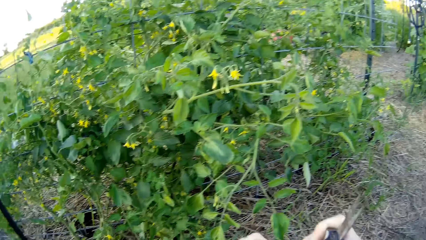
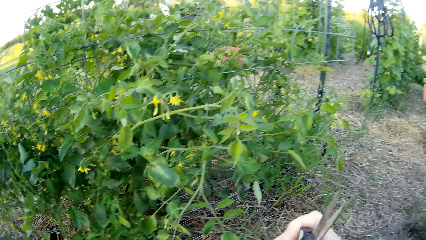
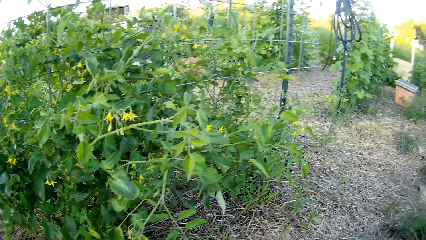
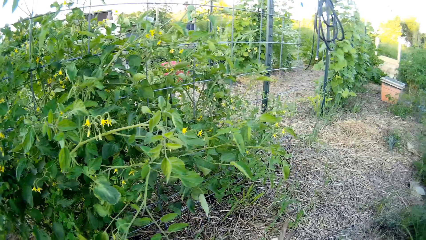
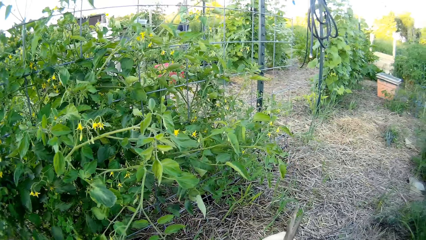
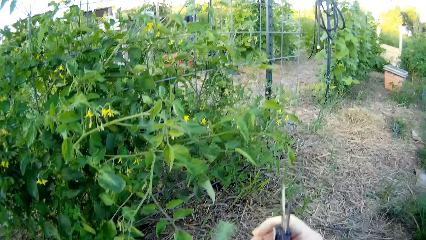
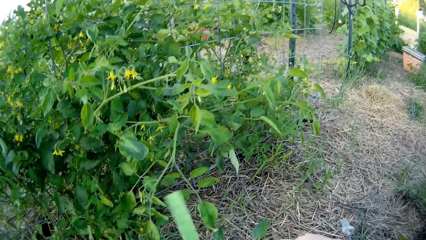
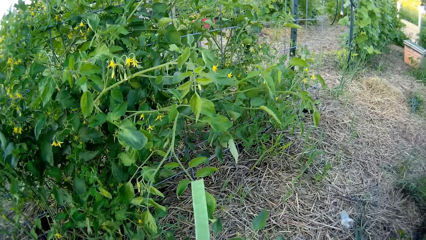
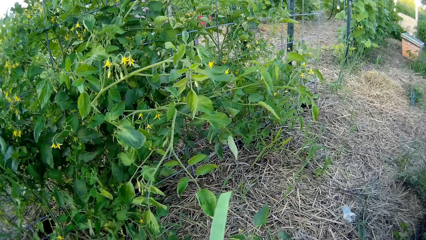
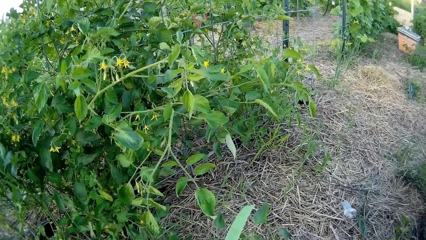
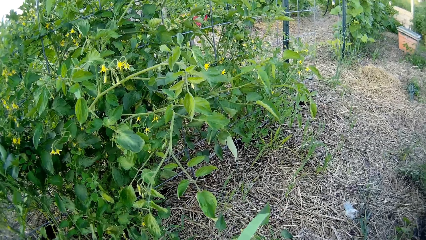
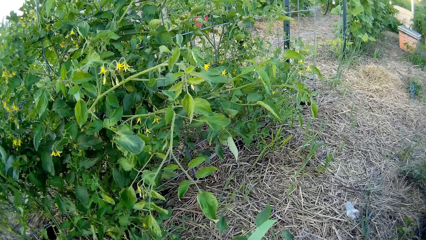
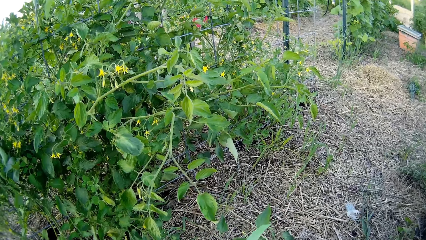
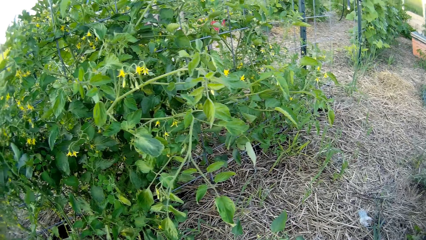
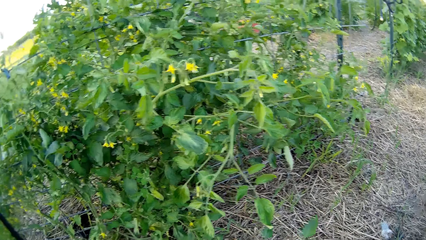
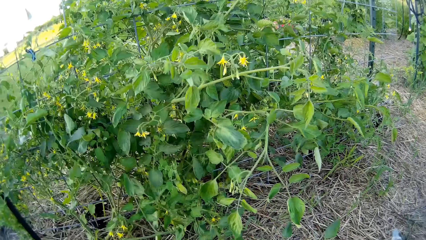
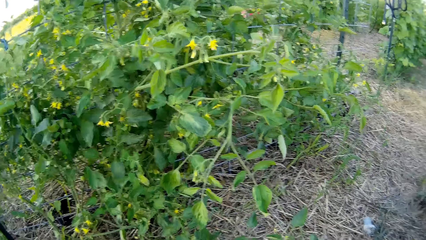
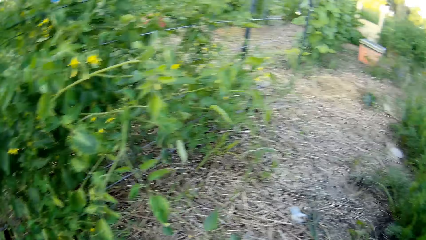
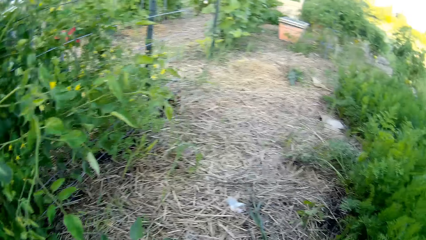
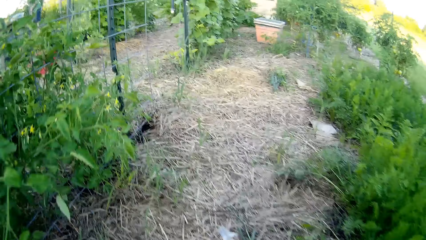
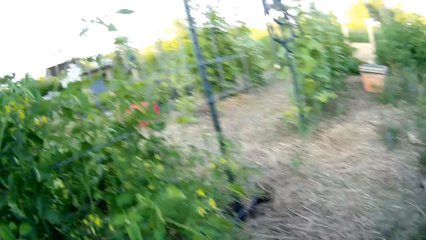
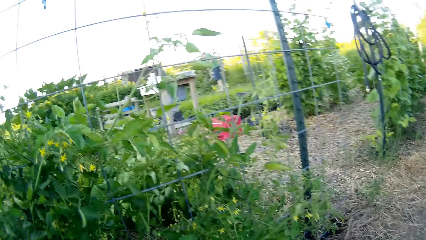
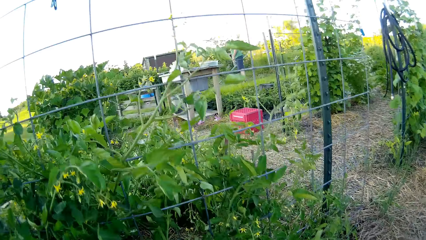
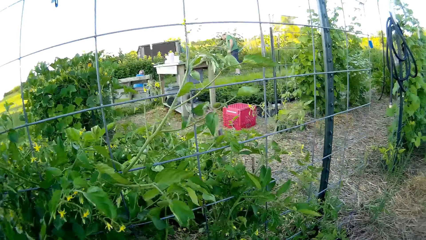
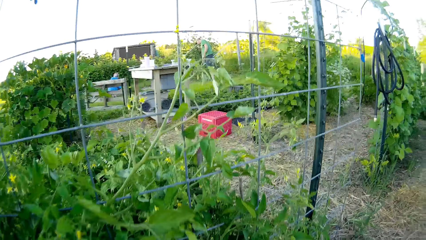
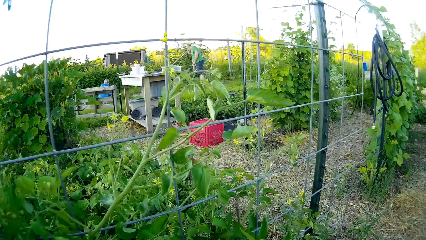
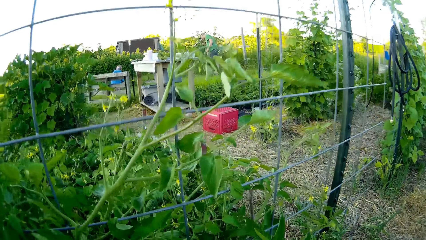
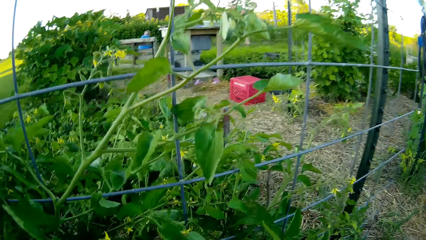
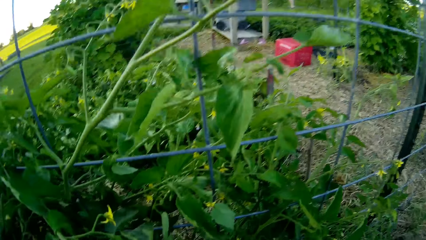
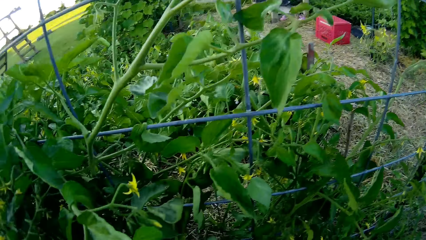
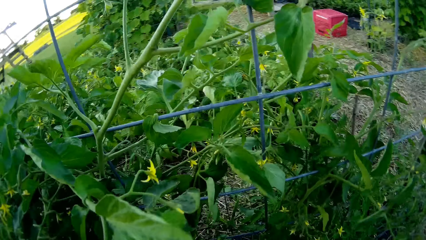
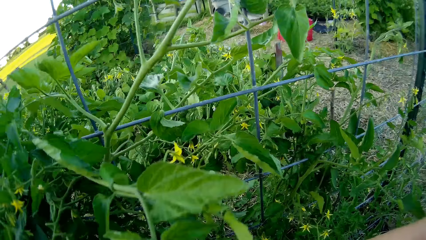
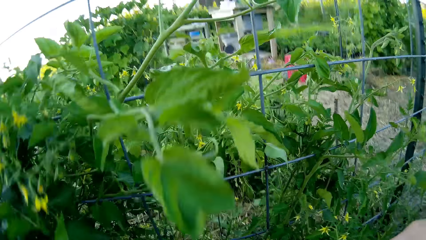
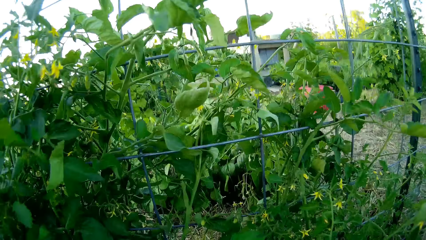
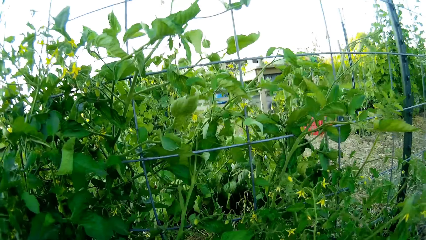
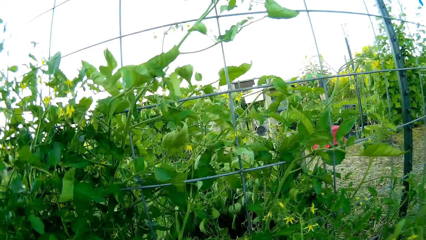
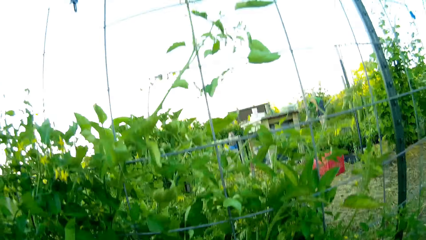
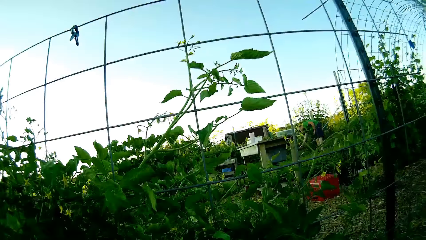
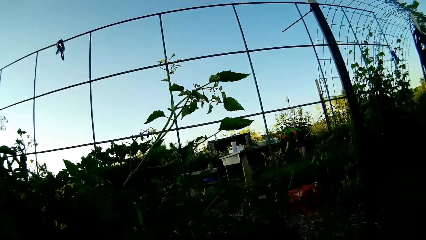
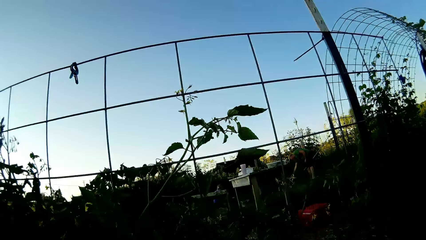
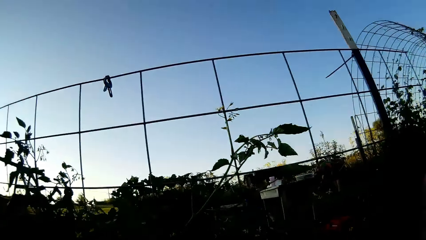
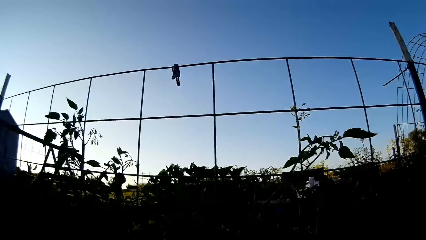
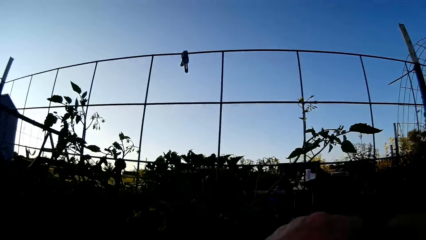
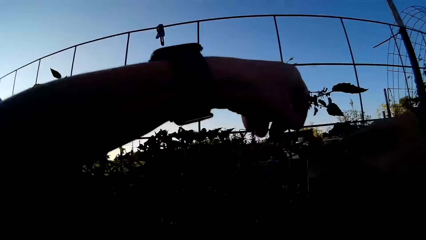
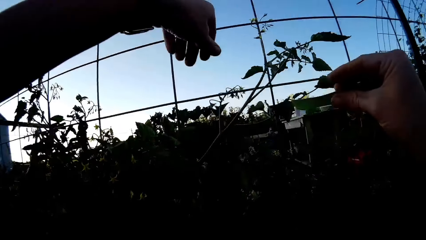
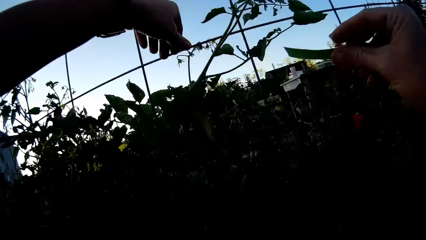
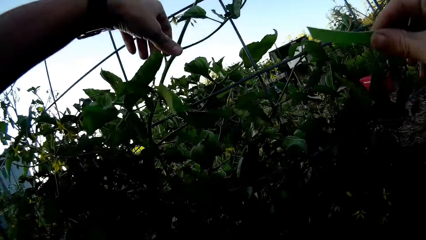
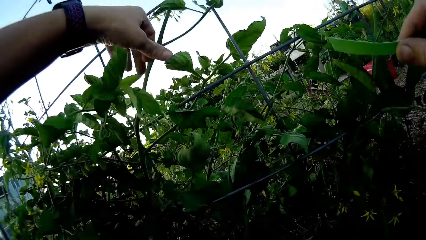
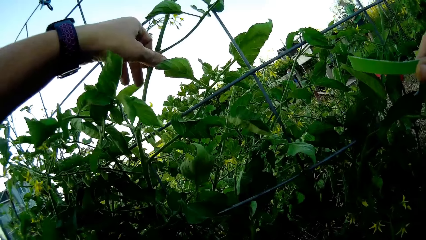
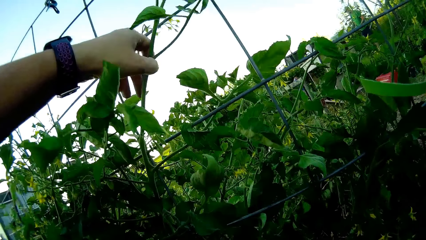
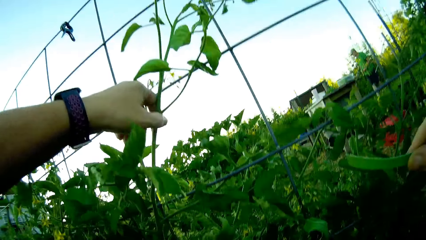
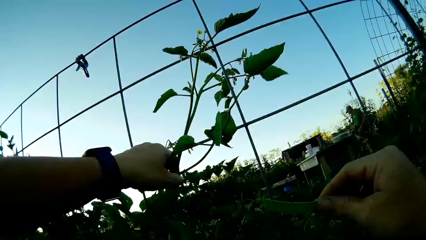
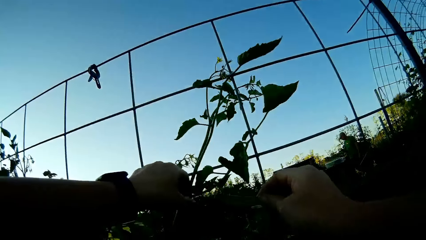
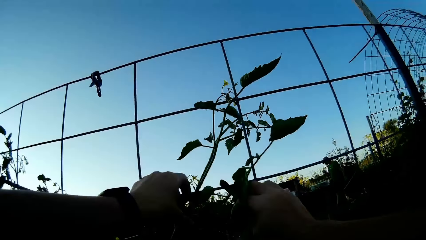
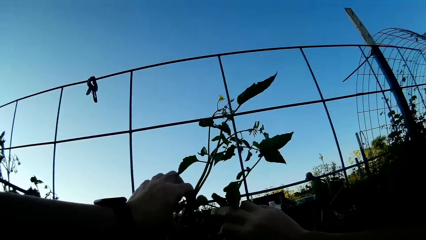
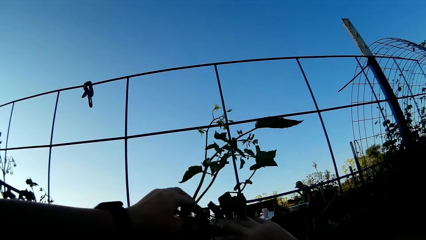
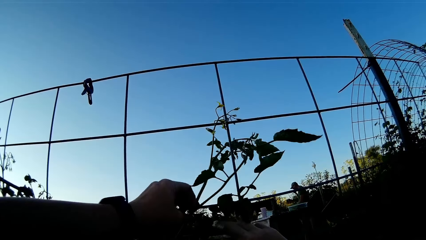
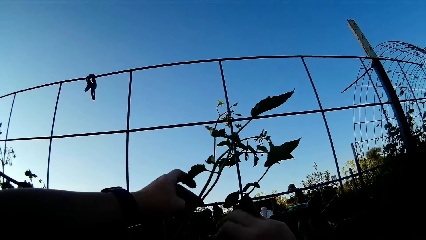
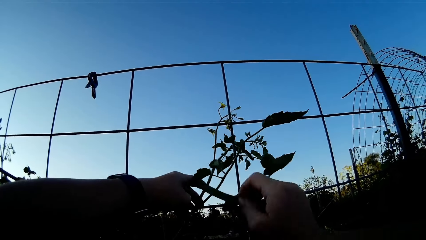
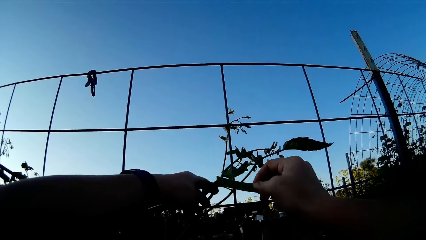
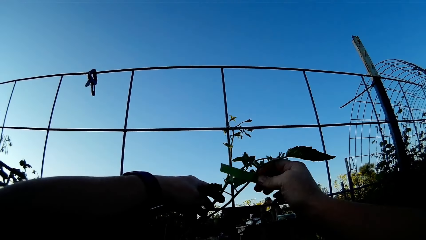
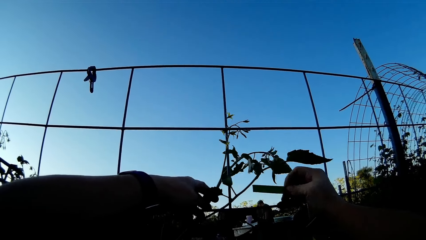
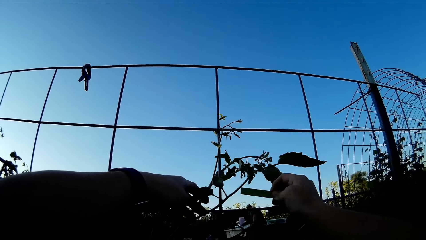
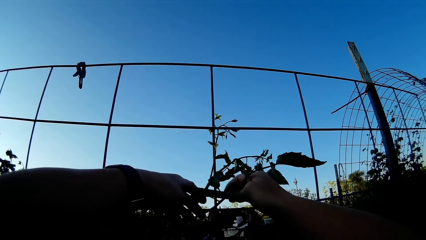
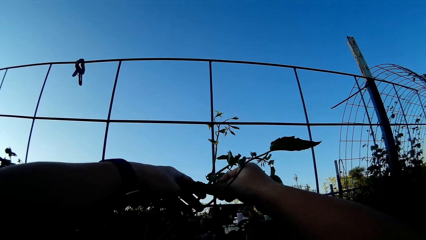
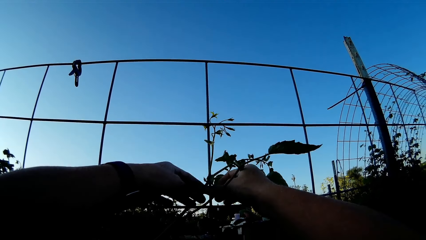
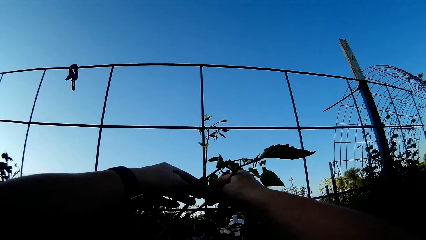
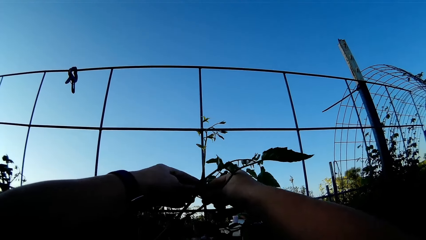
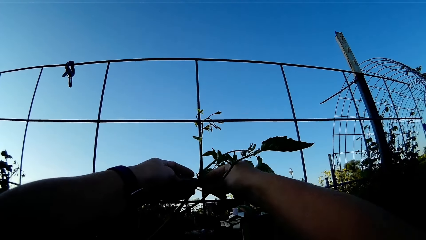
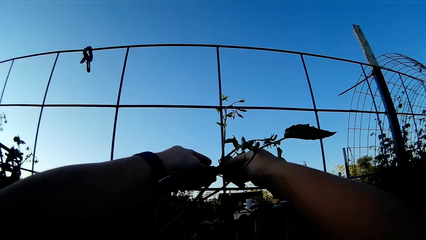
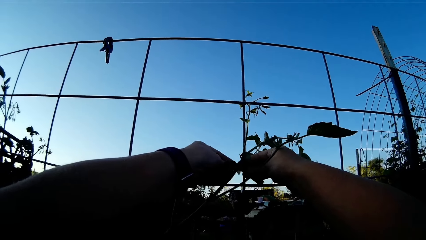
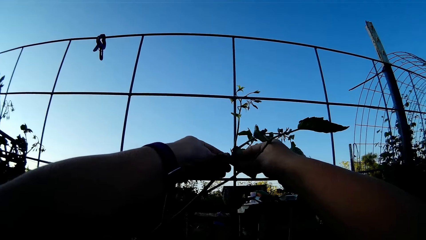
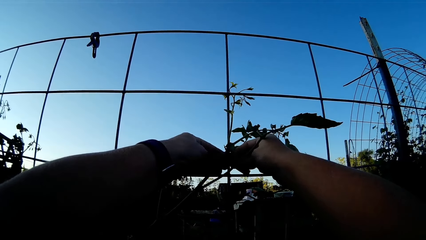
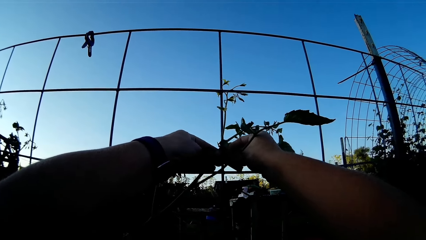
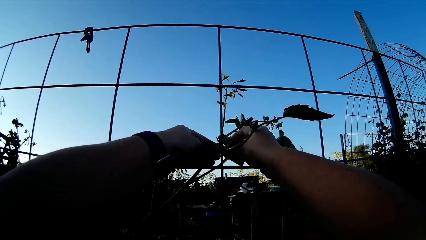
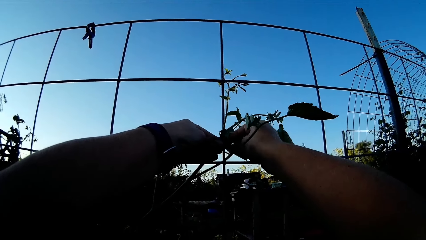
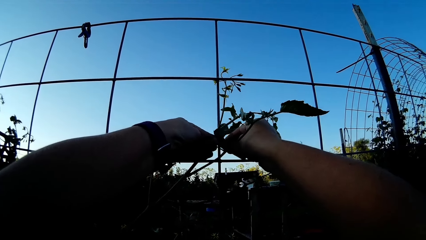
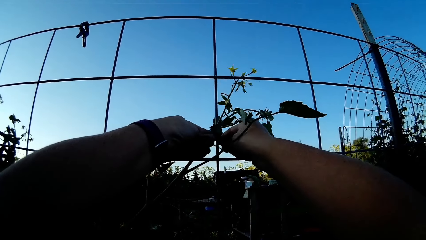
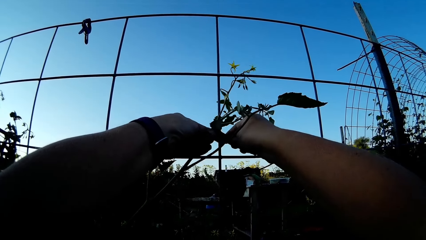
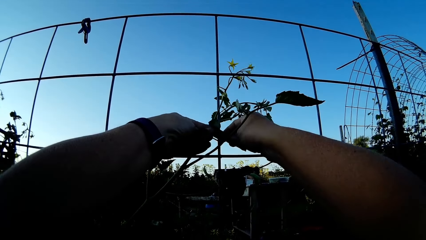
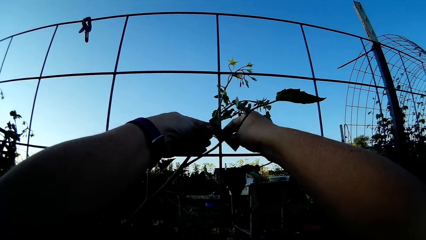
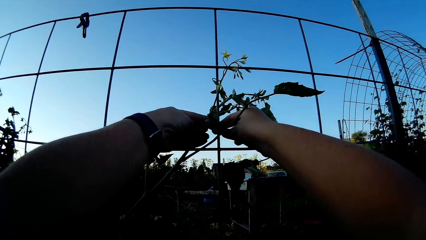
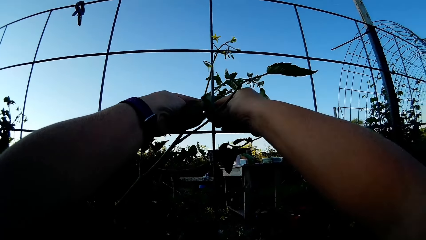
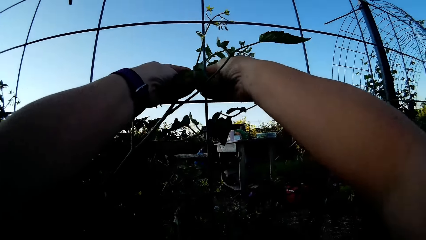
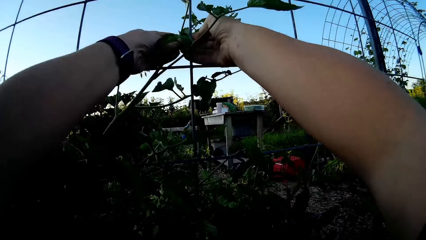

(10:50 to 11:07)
The camera wearer holds the sellotape. They cut the sellotape with the scissors. They touch the plant branch. They tie the tomato plant on the mesh with the cello tape.
